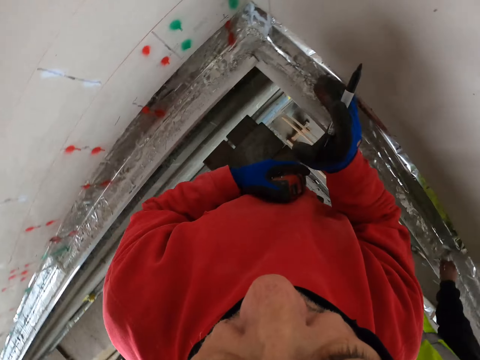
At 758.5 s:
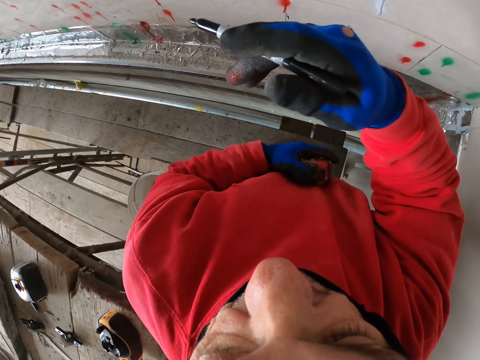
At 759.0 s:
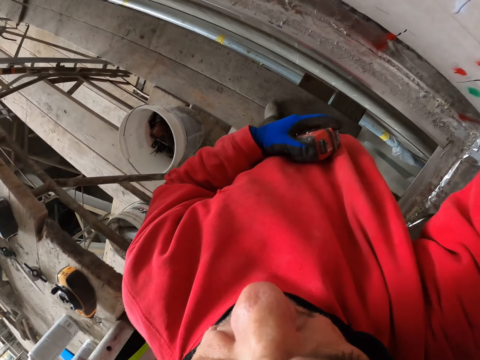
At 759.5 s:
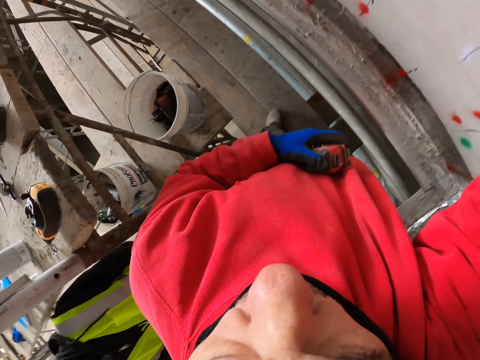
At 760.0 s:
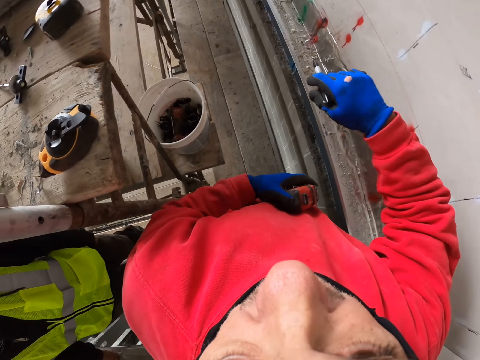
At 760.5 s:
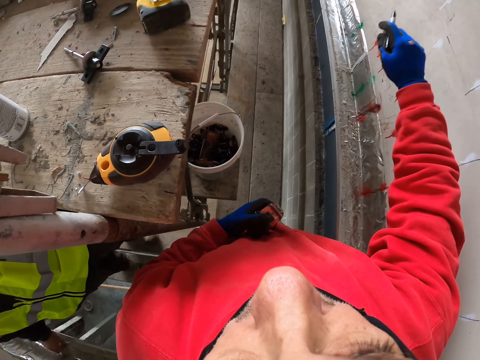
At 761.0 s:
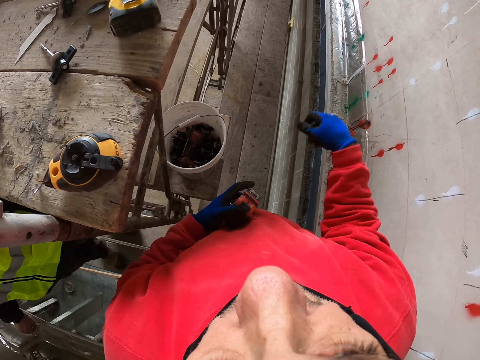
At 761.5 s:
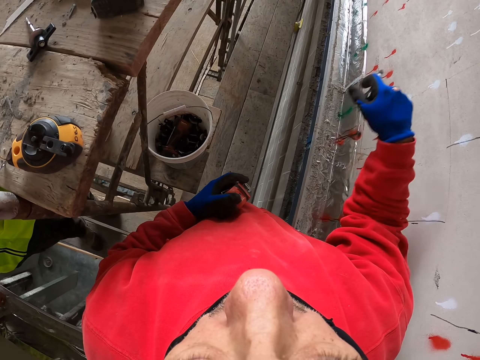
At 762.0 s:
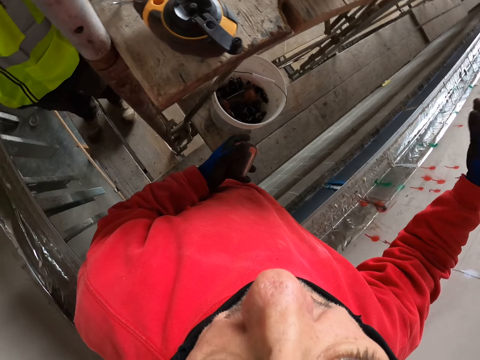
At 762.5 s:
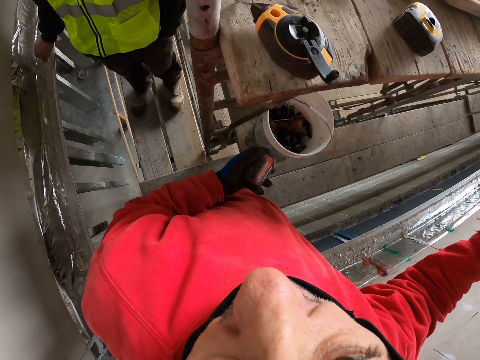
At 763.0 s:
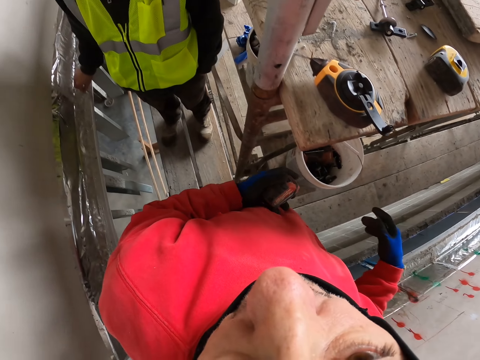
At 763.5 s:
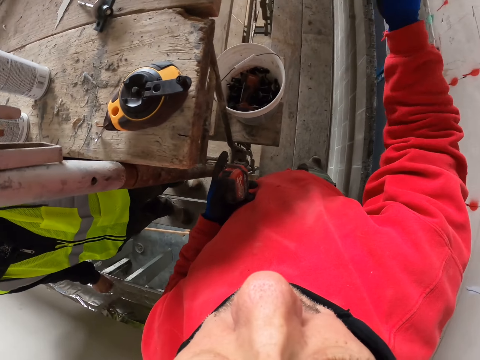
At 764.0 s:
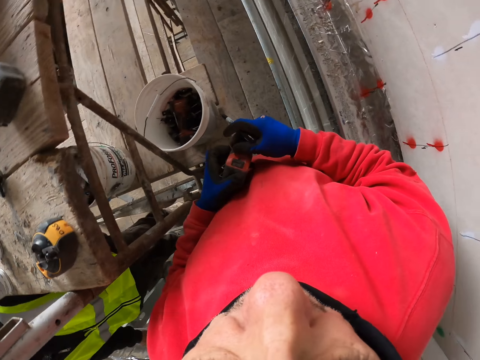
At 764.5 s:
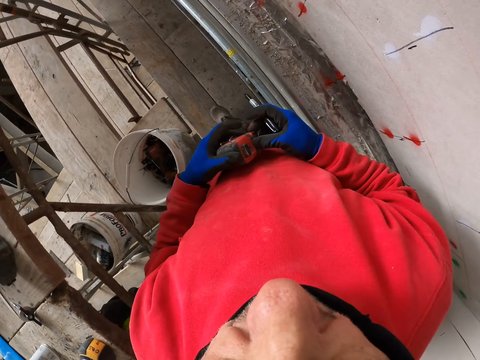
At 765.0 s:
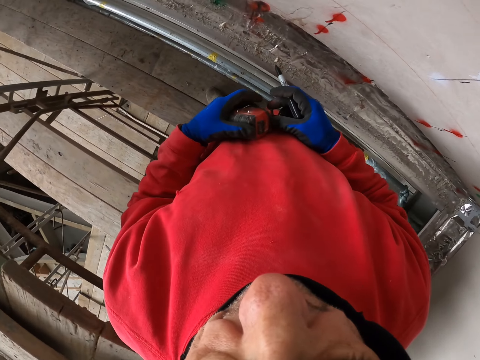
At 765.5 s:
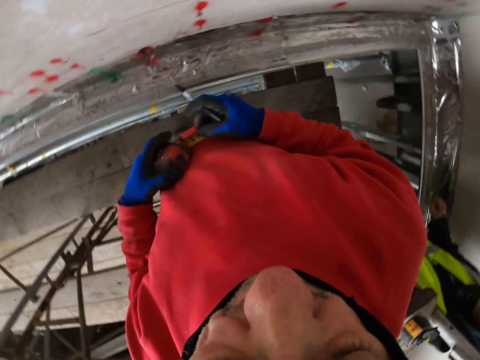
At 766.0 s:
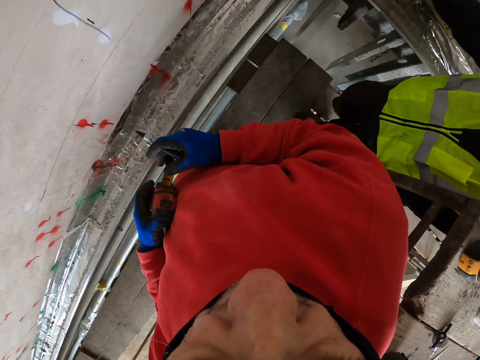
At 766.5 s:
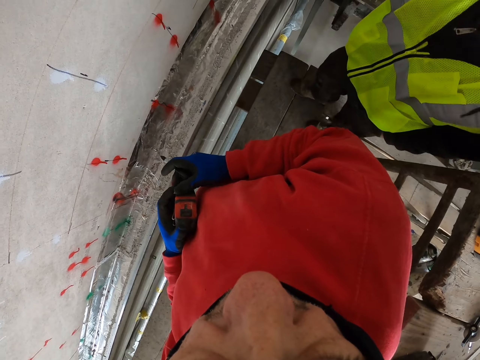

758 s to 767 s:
The camera wearer explains something to a person. He moves his hand.

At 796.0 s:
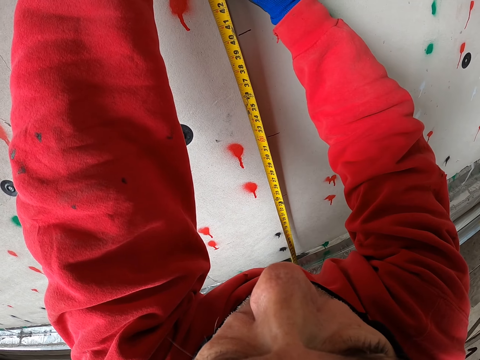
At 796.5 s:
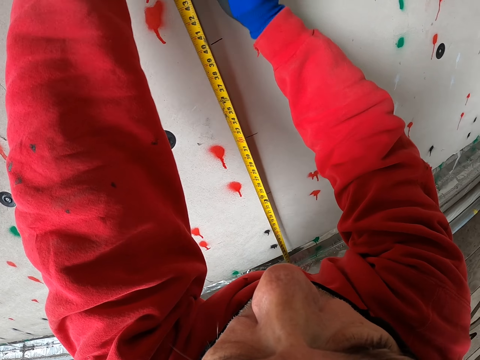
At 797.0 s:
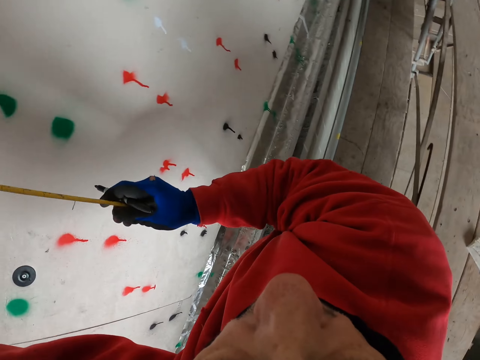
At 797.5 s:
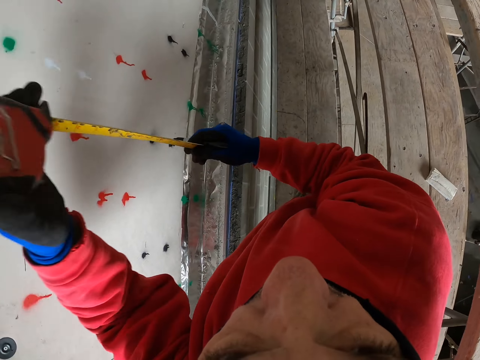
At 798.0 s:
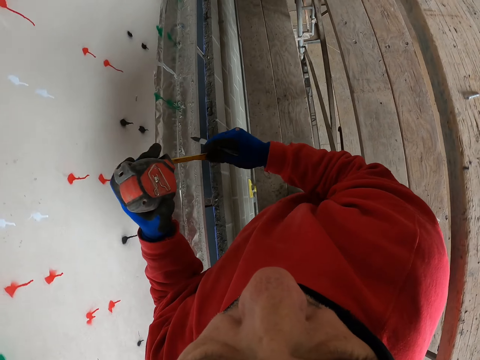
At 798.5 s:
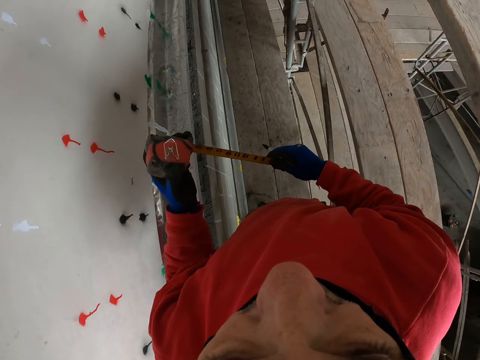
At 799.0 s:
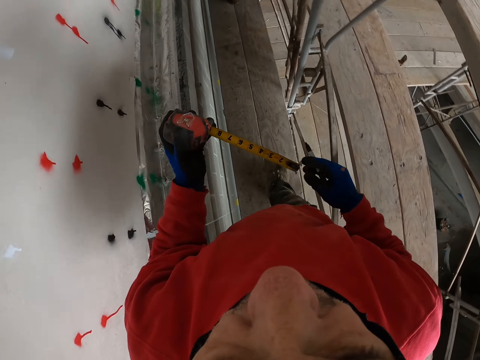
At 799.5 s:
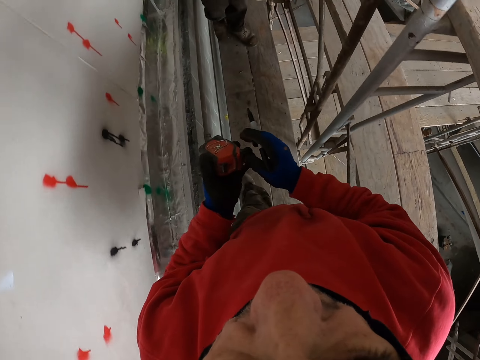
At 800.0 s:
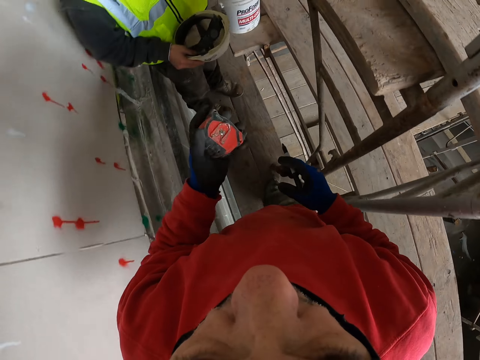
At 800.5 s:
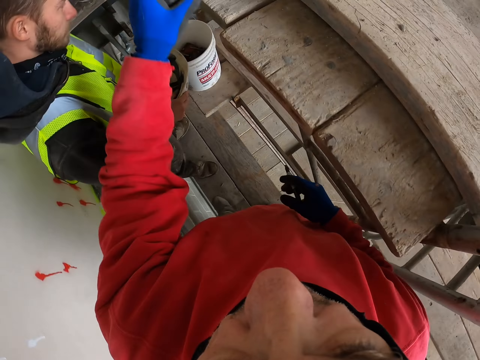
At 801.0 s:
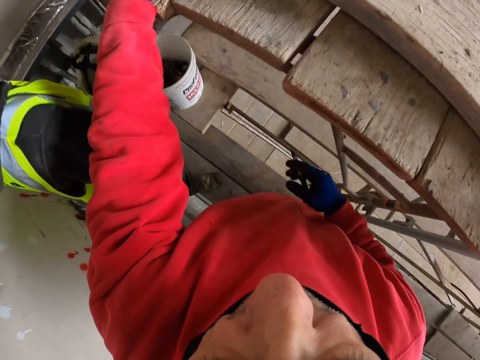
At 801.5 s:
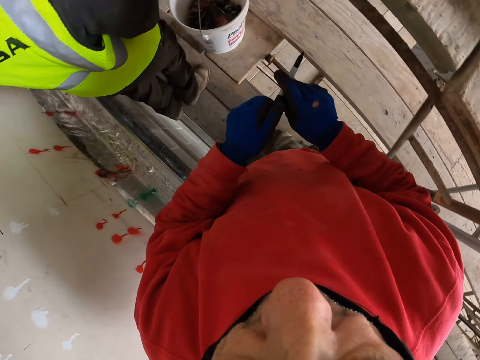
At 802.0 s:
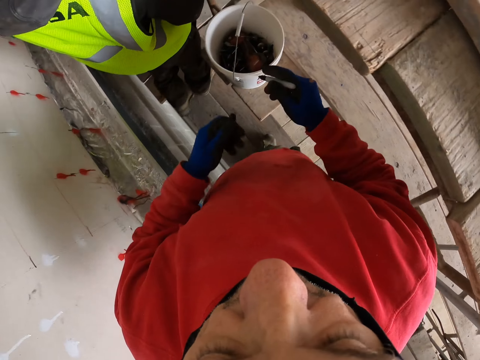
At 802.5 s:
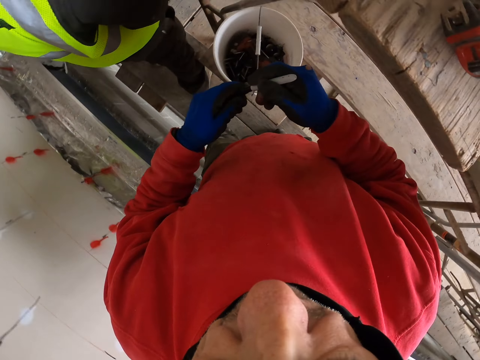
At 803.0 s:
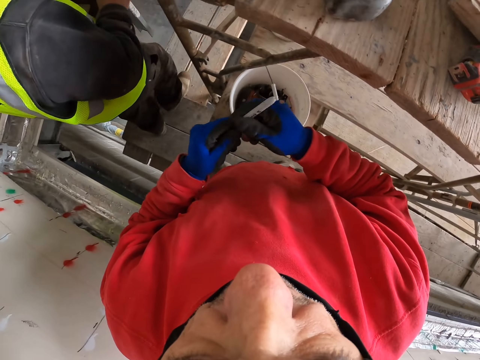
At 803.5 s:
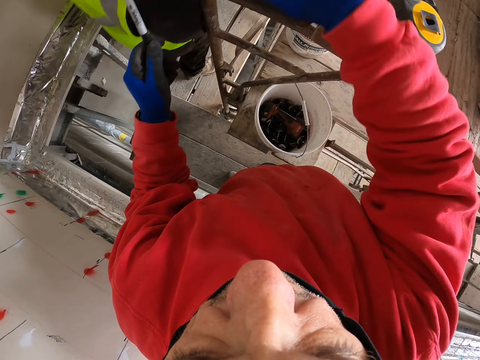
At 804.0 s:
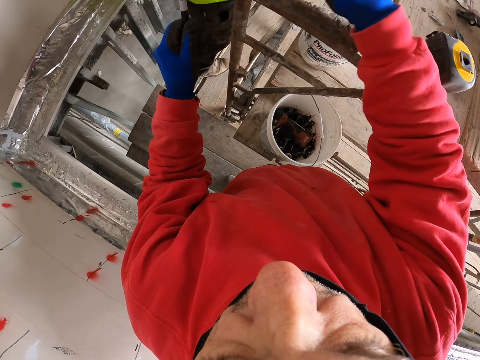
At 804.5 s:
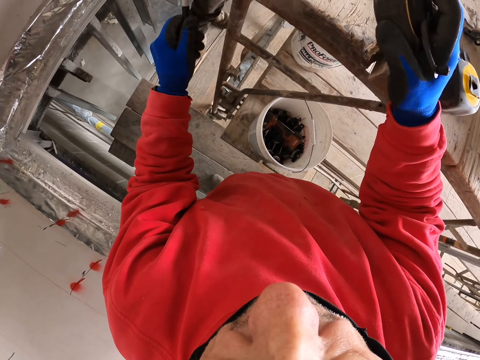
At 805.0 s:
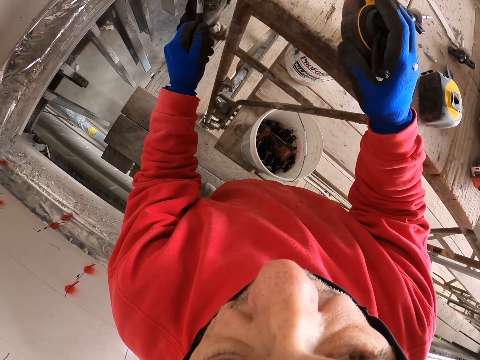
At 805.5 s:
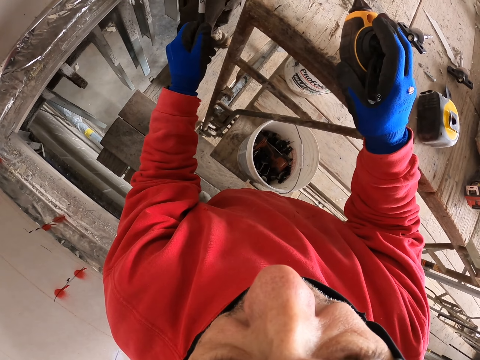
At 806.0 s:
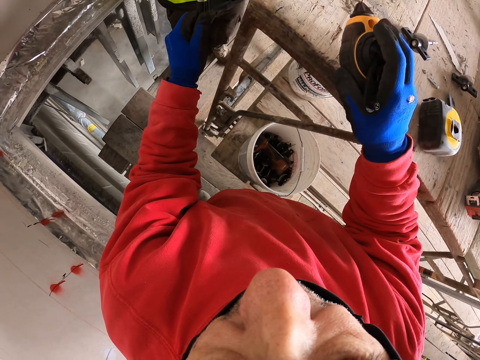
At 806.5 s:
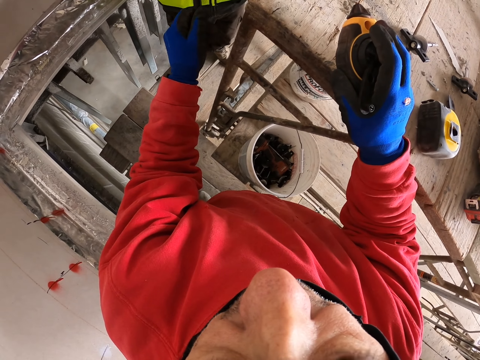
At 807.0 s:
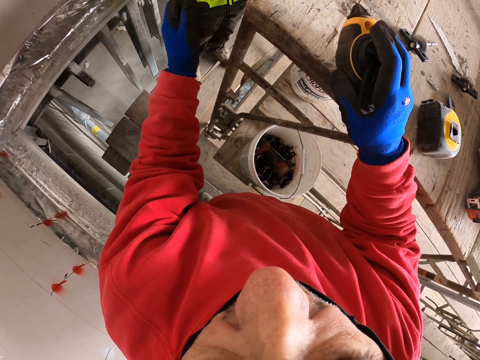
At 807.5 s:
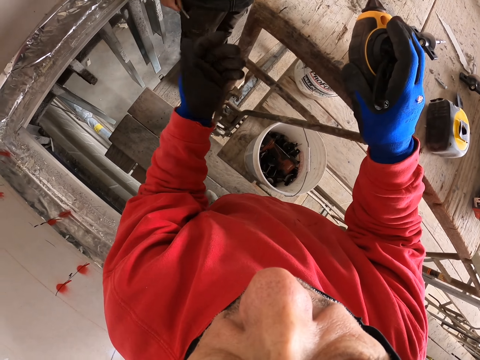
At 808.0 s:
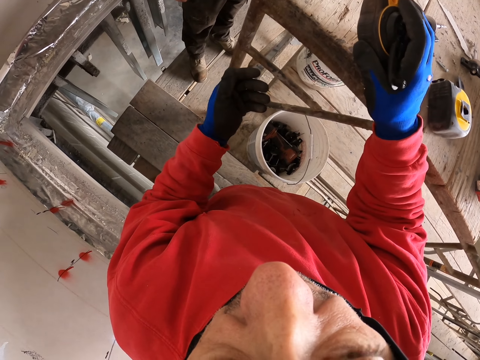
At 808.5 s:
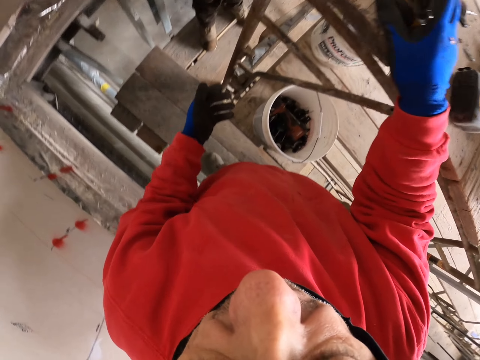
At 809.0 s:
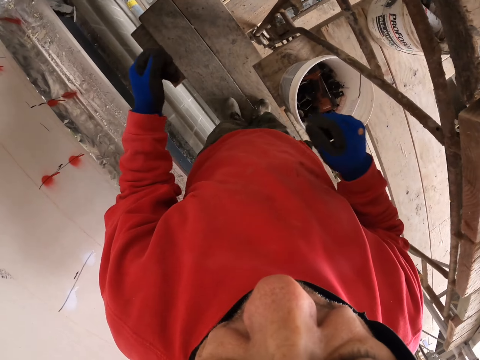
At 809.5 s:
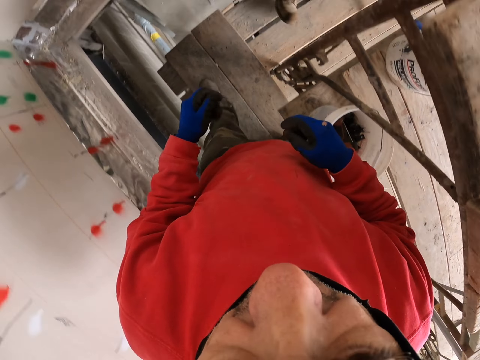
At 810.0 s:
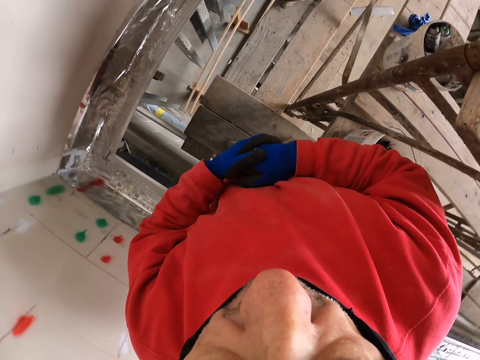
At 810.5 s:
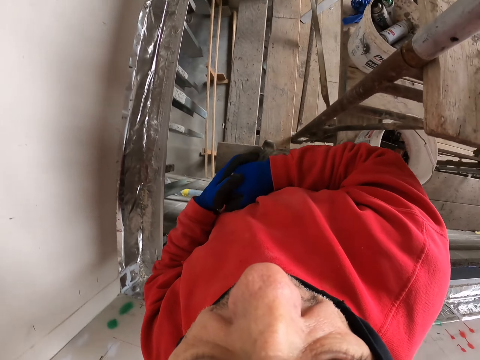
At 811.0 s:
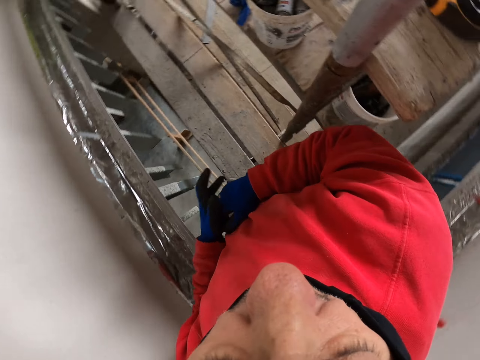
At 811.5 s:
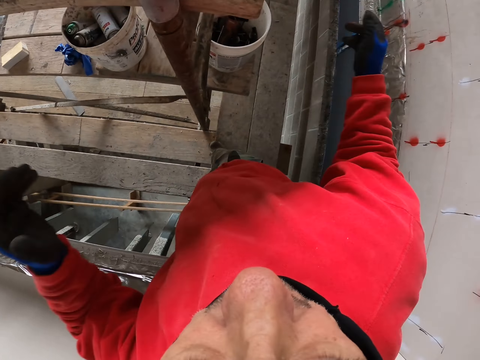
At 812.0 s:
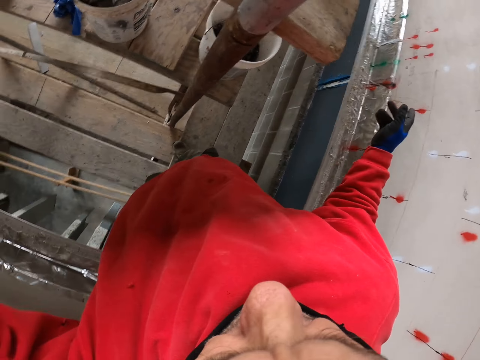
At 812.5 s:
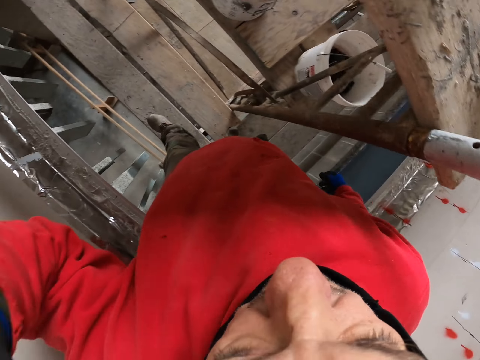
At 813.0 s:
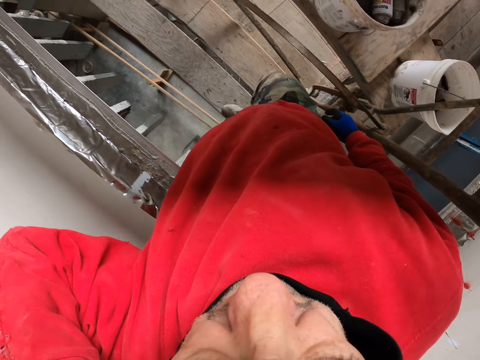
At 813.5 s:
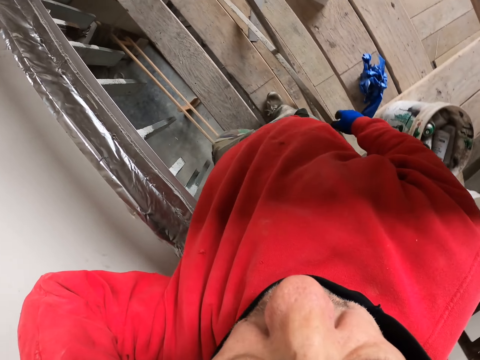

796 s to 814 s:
The camera wearer folds the tape measure. They walk a few steps and put down the tape measure. They take the pen lid. They close the pen. They give the pen to a person. They put down the tape measure. They turn around.
